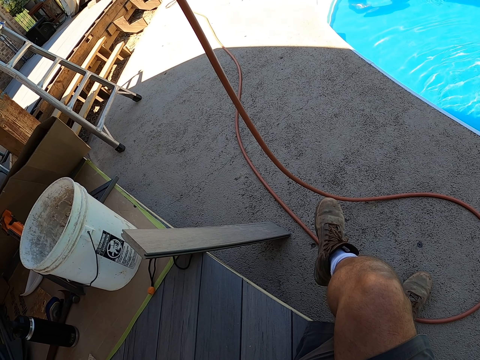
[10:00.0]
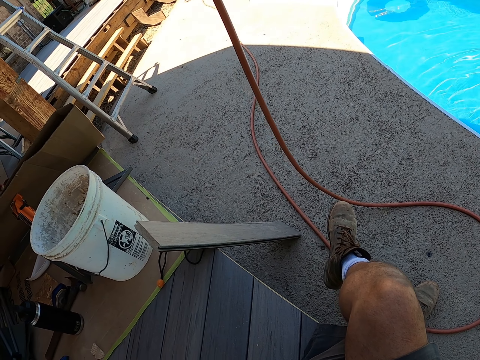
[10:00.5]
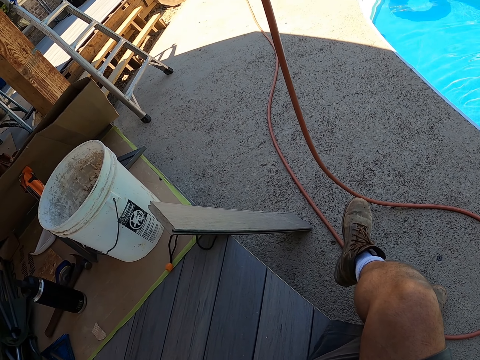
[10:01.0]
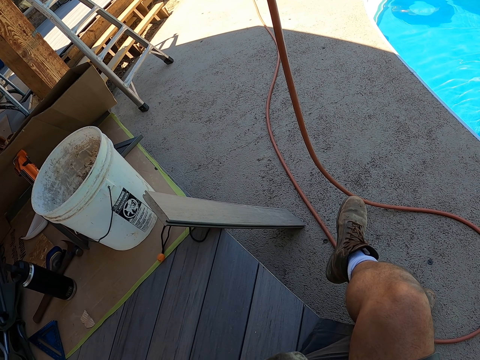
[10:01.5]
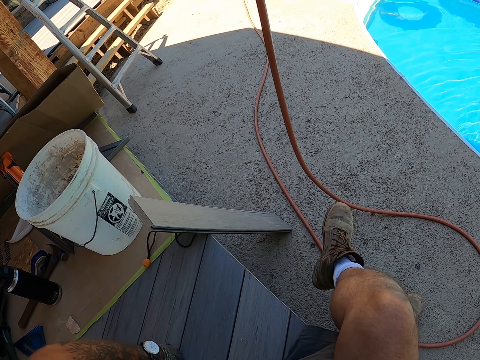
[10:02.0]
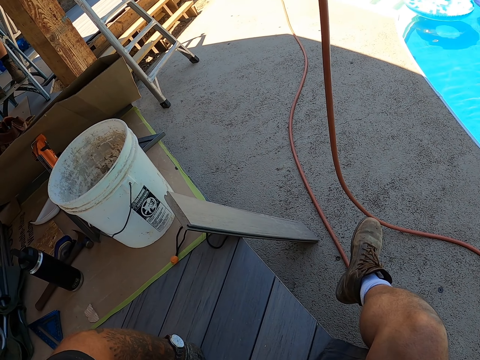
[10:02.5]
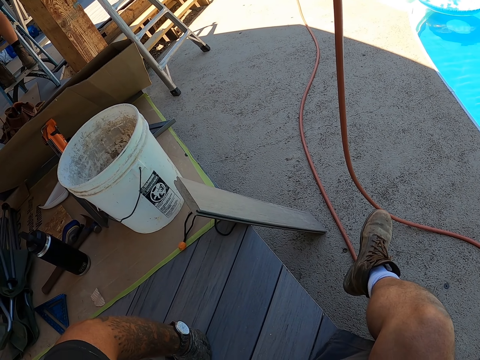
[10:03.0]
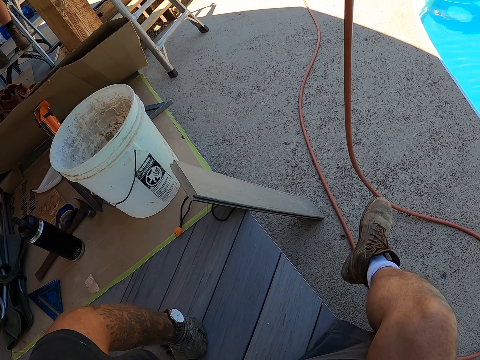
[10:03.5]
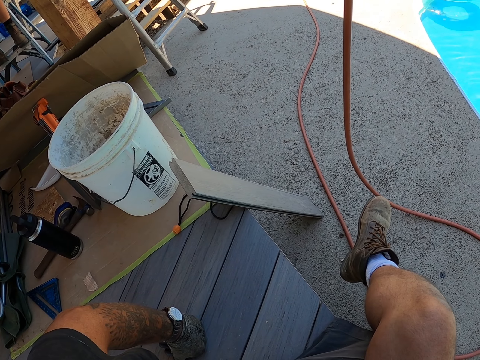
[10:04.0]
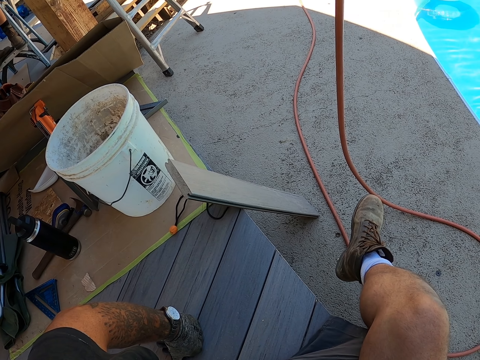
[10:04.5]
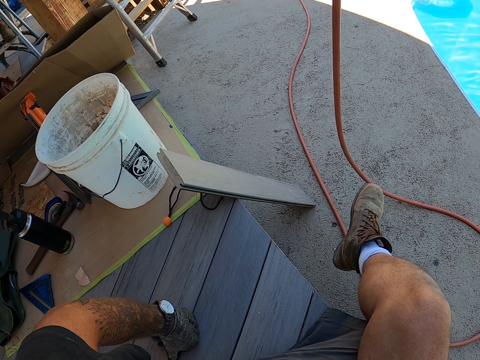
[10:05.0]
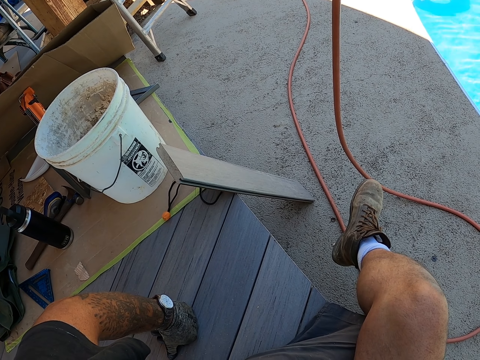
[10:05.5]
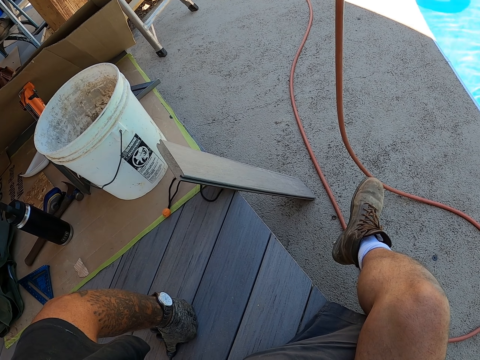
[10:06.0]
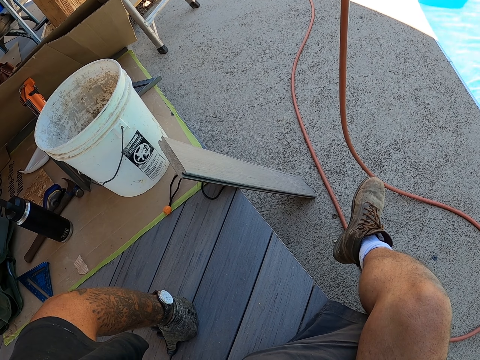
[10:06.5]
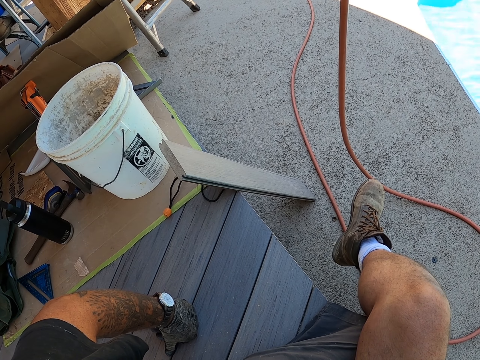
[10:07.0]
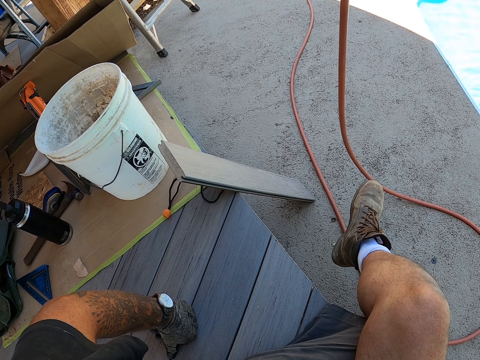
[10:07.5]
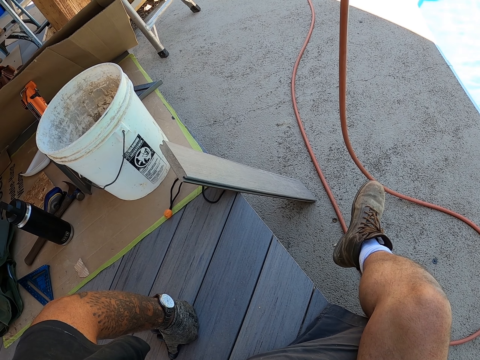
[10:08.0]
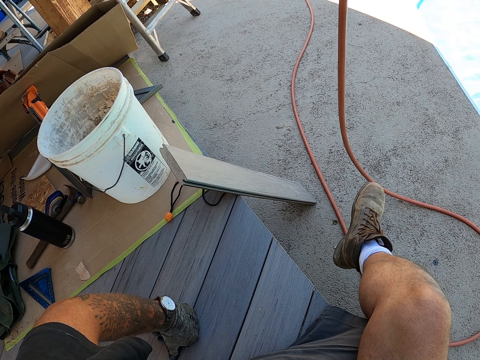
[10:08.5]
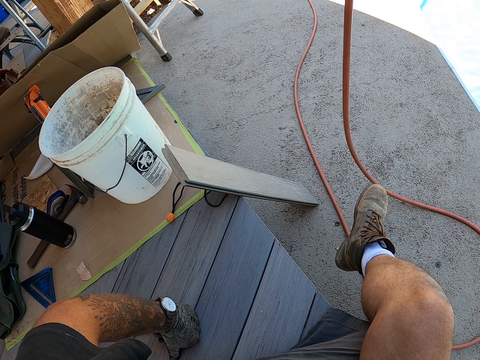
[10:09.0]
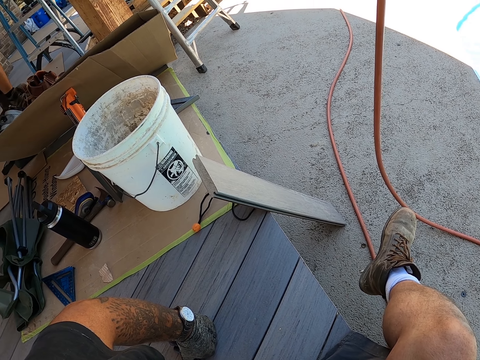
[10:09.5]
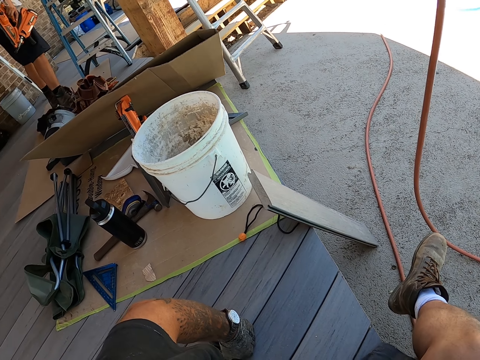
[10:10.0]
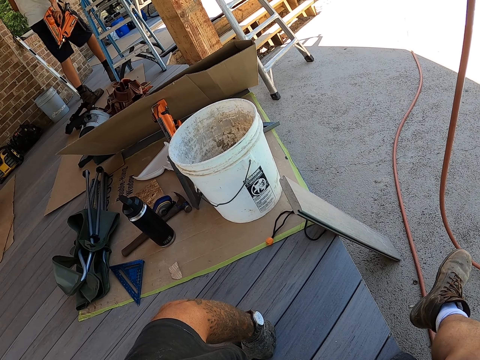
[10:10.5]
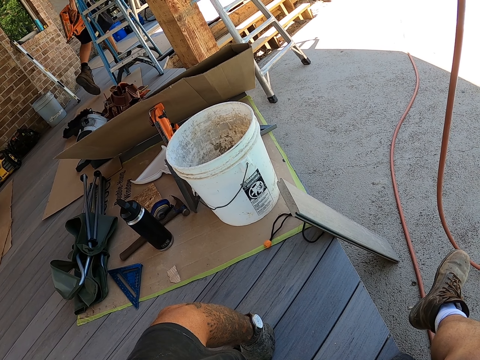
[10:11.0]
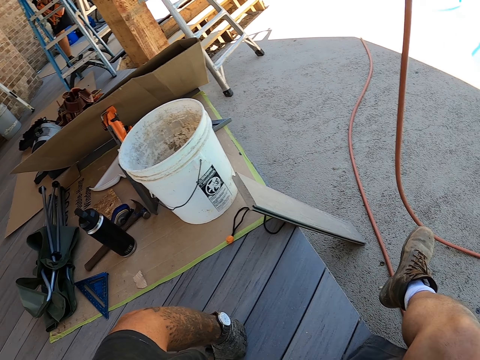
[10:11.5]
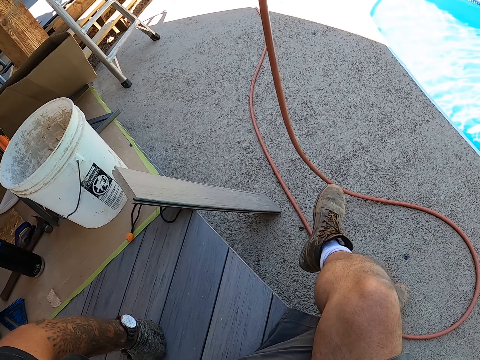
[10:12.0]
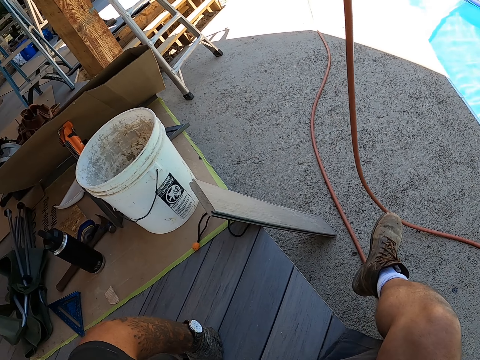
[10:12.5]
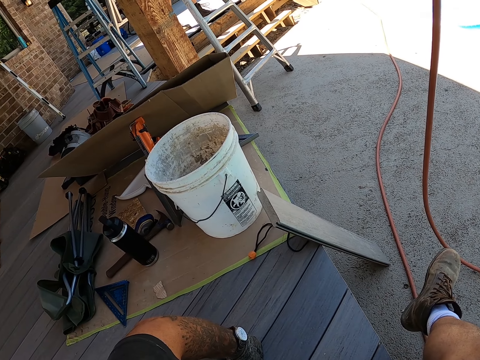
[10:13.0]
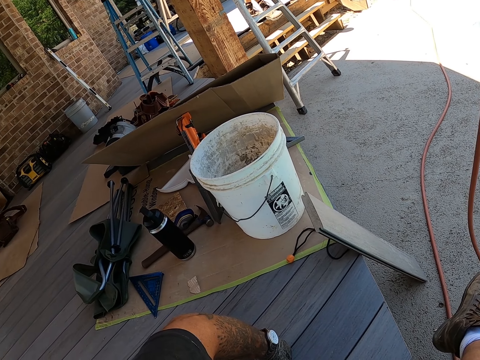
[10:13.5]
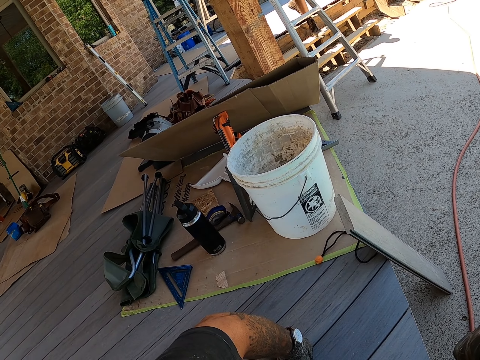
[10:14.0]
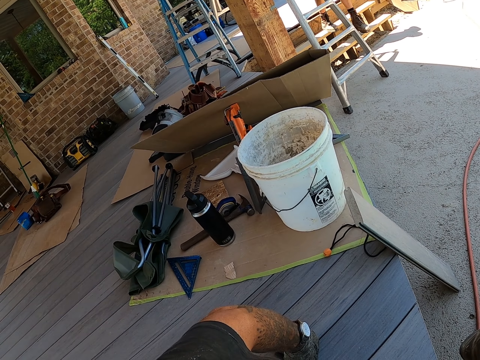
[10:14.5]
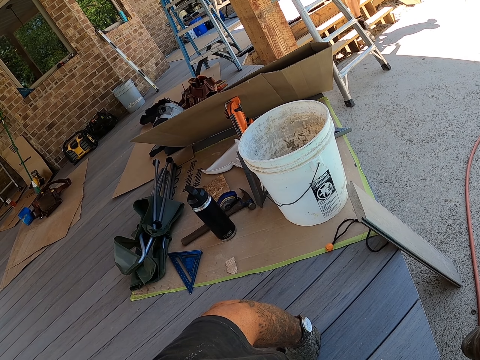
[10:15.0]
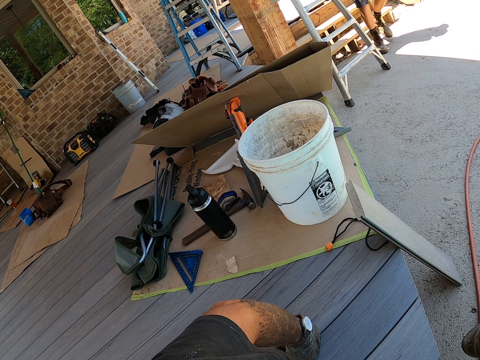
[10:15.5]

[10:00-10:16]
The camera wearer rests his hand on the floor. He moves his head. He looks around. A person walks.

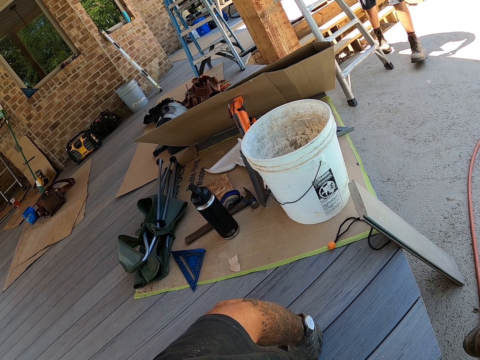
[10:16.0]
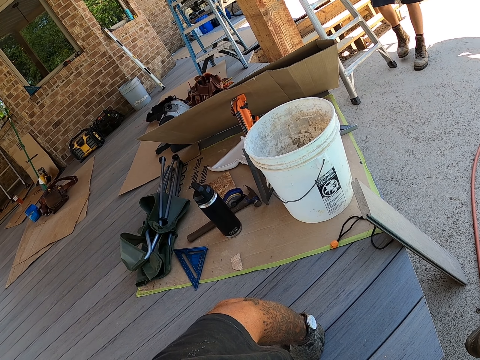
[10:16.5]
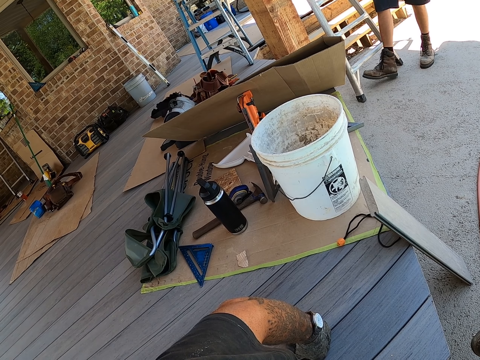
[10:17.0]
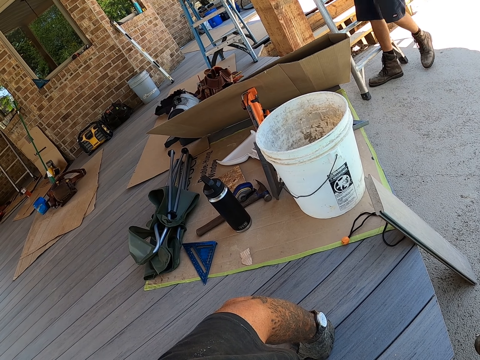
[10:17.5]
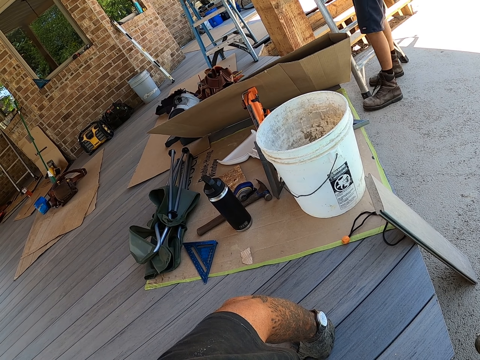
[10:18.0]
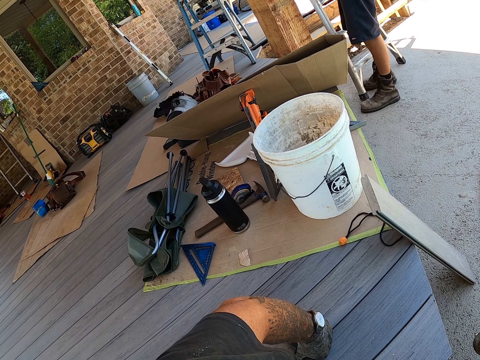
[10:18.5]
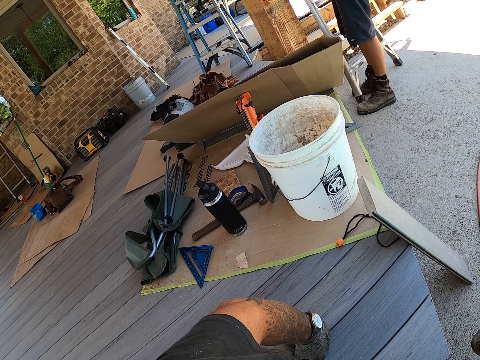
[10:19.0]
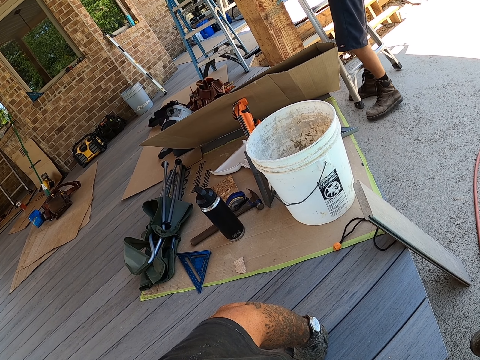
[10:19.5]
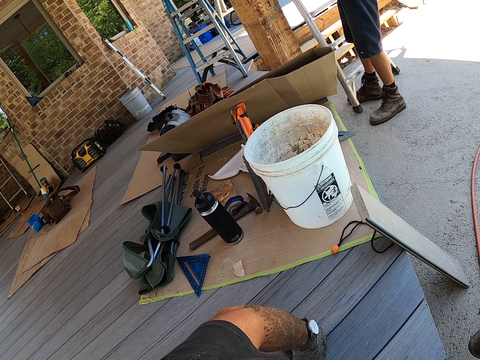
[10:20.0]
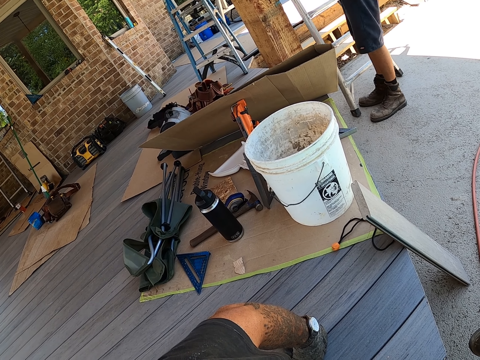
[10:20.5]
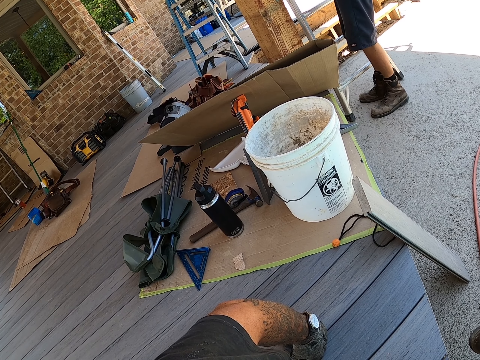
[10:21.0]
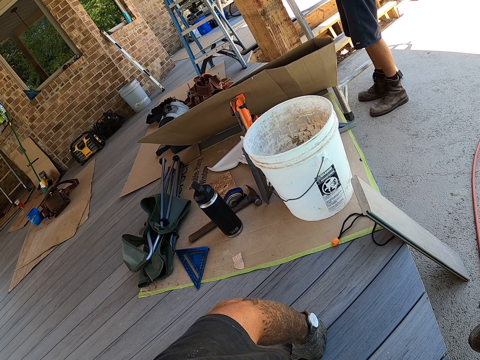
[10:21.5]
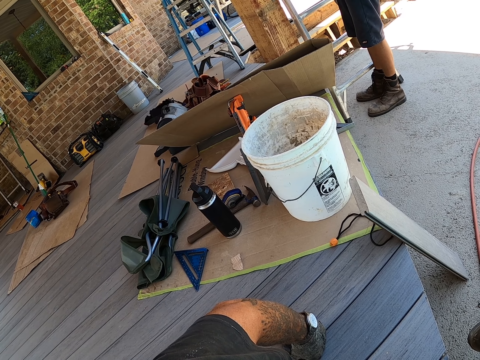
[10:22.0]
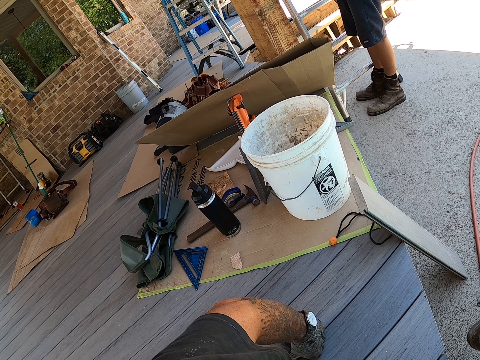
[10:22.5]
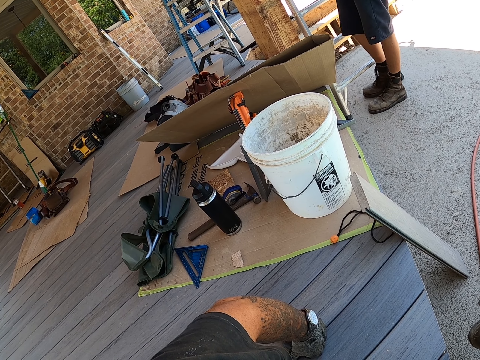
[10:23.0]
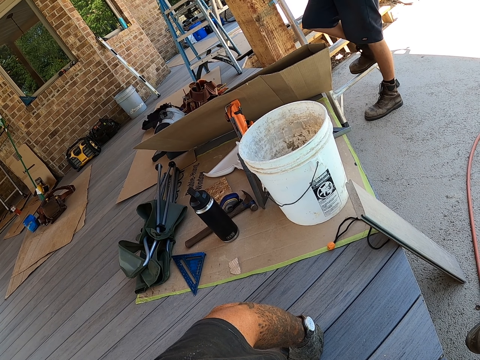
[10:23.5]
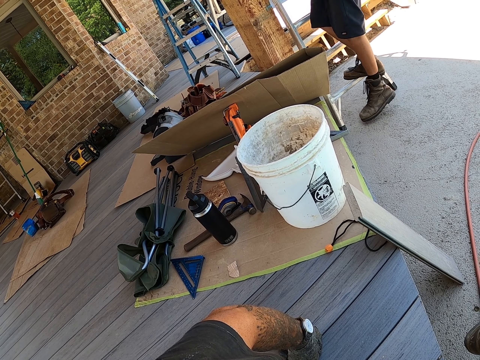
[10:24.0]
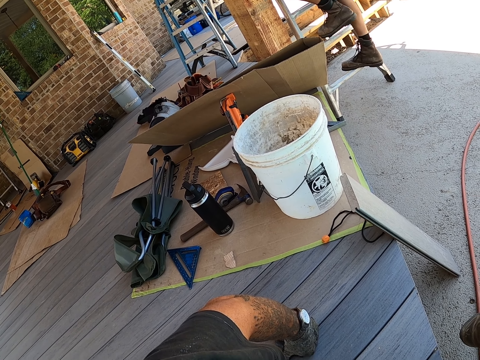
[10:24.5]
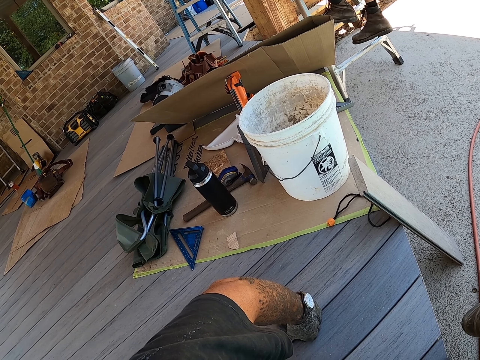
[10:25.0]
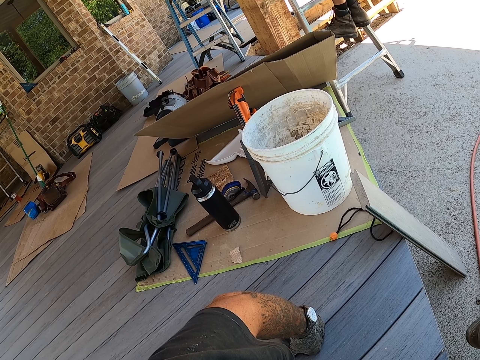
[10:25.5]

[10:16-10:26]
The person adjusts the ladder. The person climbs the ladder.
